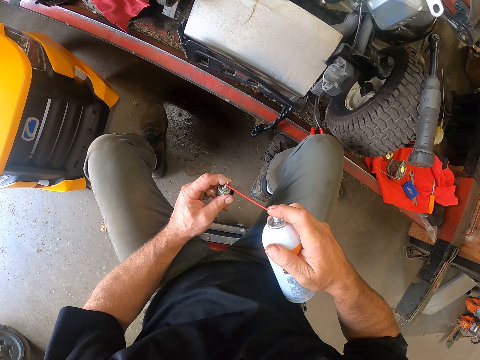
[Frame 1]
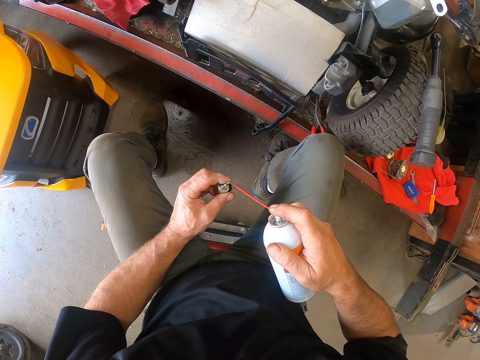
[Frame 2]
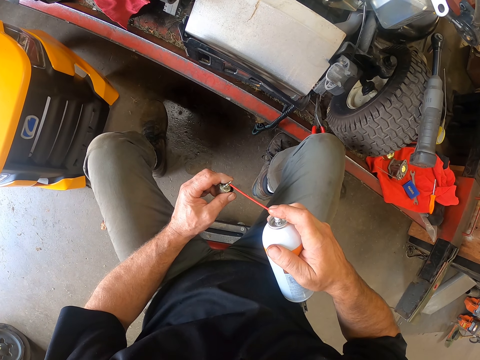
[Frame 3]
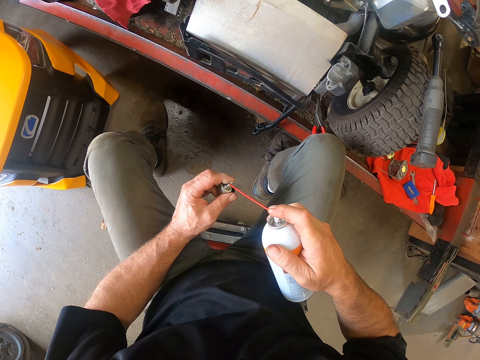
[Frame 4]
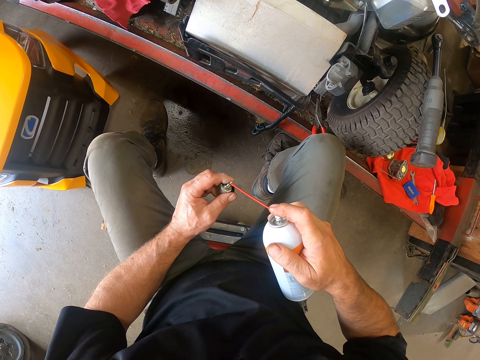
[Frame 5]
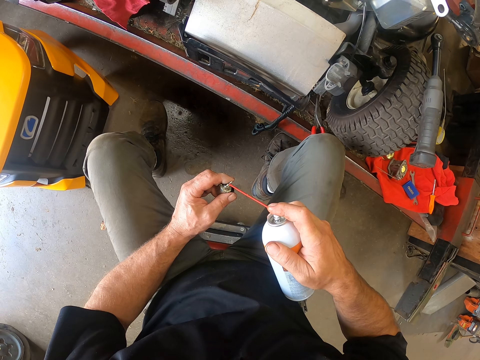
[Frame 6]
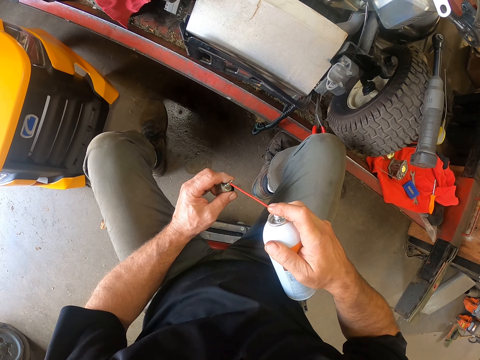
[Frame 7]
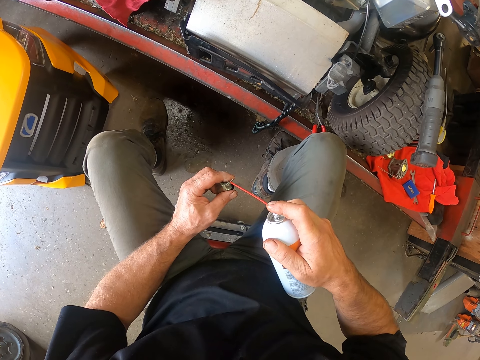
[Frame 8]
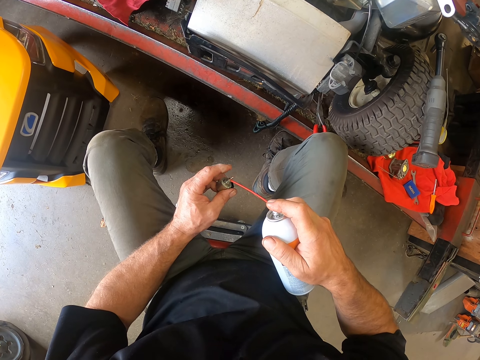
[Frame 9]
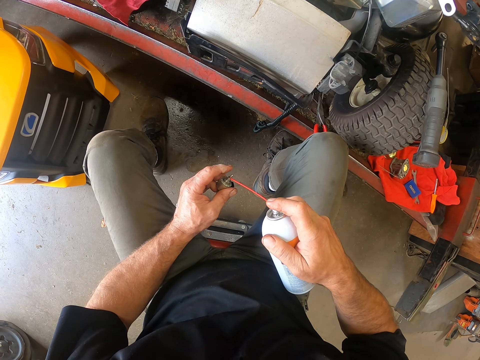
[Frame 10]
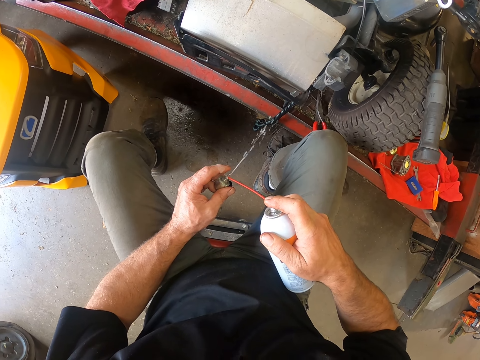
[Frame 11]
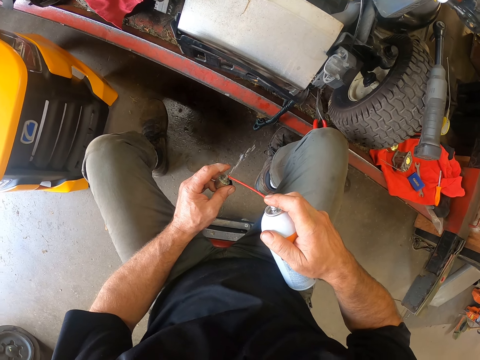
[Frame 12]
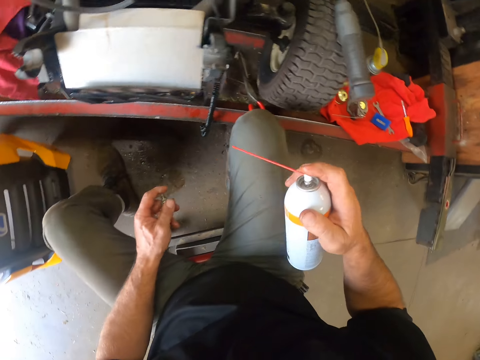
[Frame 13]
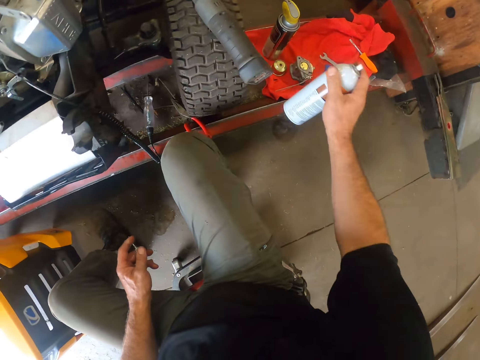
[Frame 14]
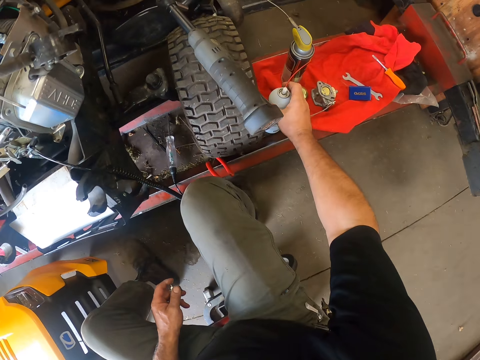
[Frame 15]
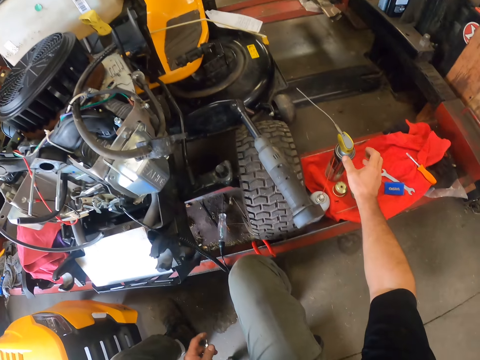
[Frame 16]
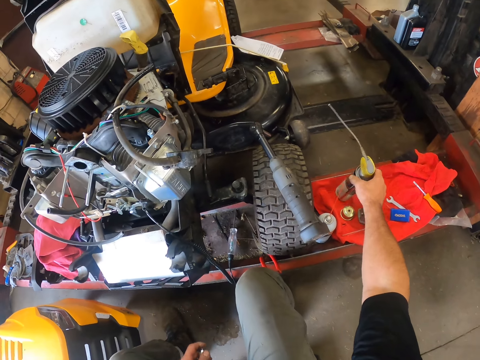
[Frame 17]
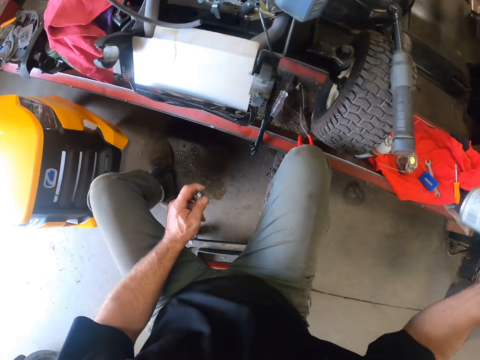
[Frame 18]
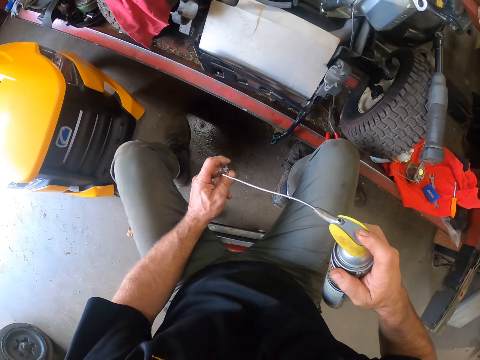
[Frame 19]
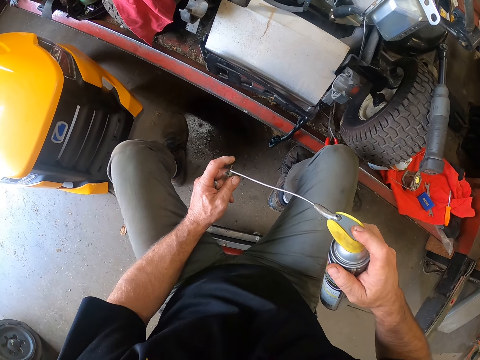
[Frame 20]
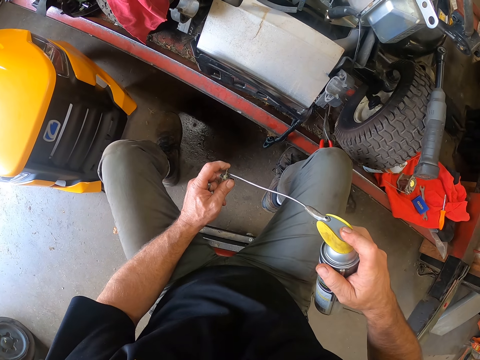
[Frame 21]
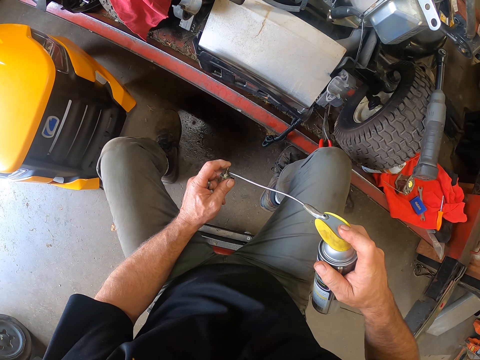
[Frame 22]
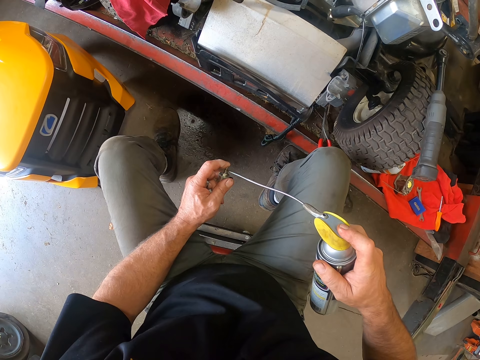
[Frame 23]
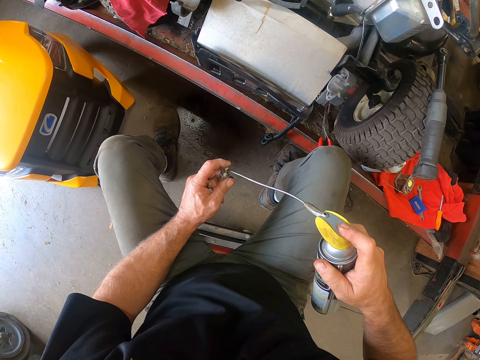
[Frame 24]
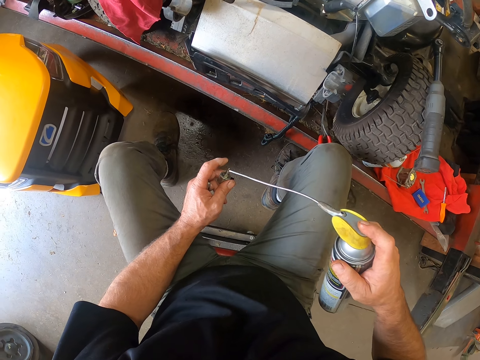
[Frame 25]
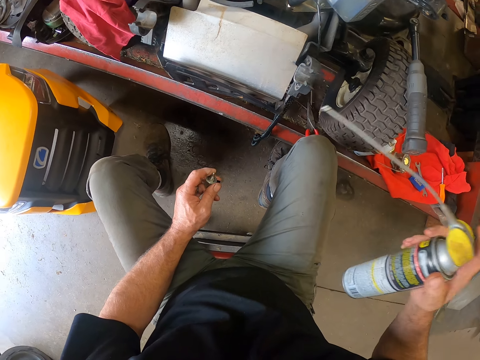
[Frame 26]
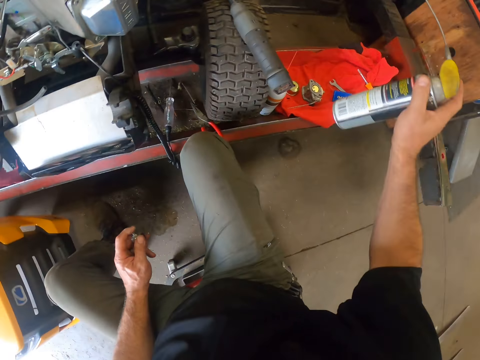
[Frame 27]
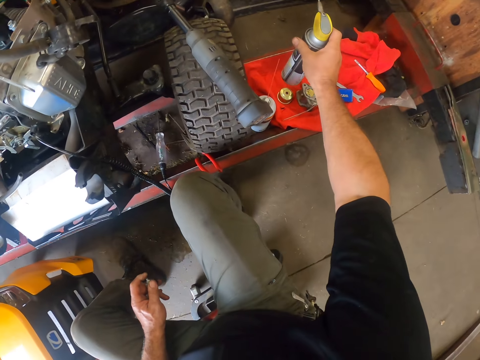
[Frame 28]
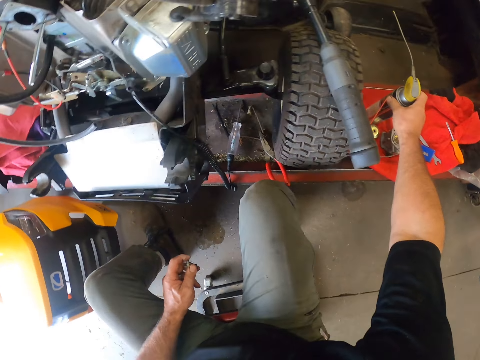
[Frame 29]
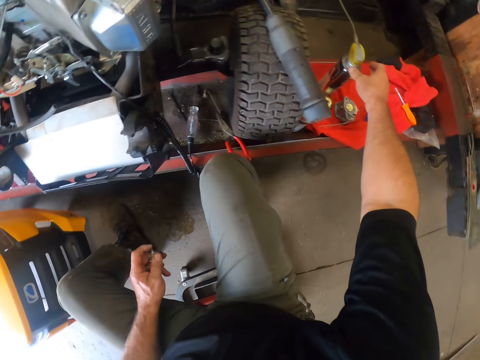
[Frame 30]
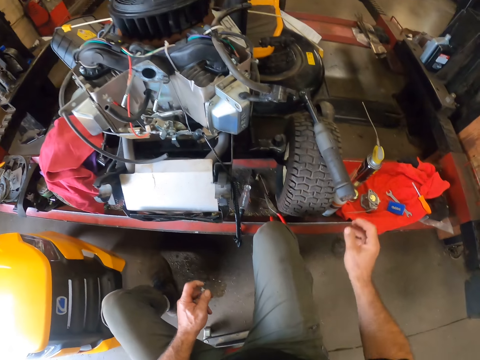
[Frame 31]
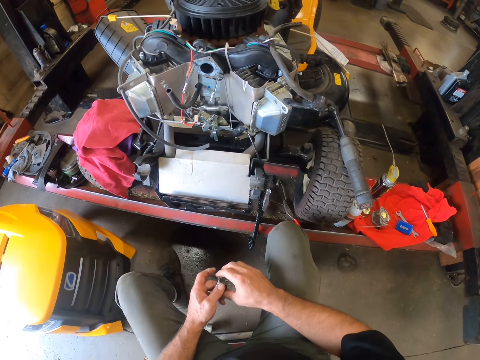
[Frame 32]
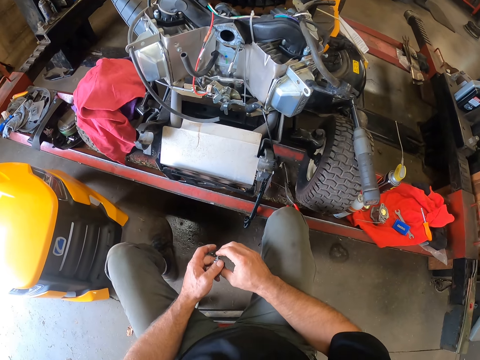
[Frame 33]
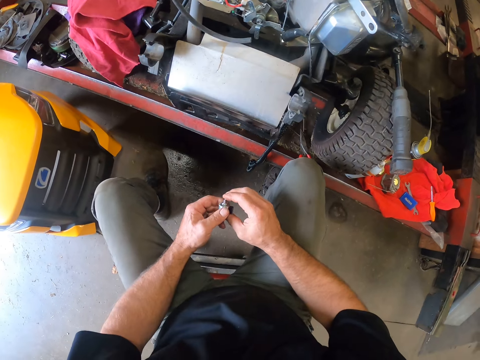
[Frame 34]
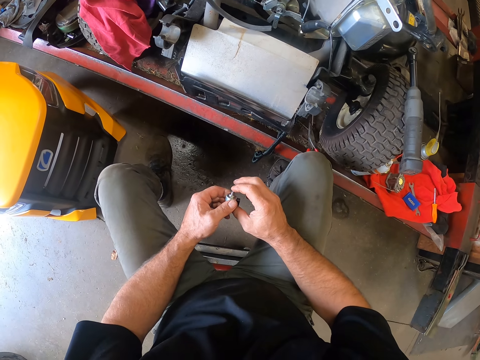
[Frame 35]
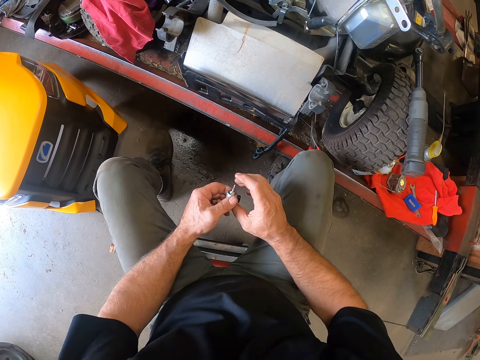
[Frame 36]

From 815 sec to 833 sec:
The camera wearer places the lubricant spray can on the car lift. He picks up the second lubricant spray can on the cloth with his right hand. He sprays the bottom cover with the spray in his right hand. He drops the spray can on the cloth with his right hand. He feels the switch part with both hands. He clicks on the device in his left hand with his right finger.

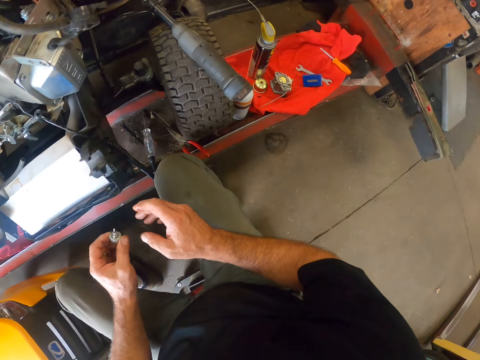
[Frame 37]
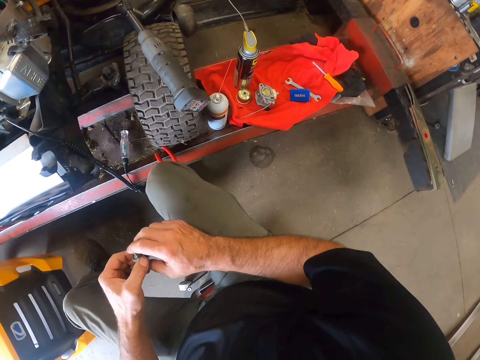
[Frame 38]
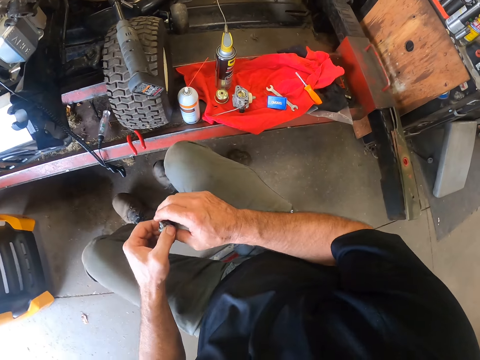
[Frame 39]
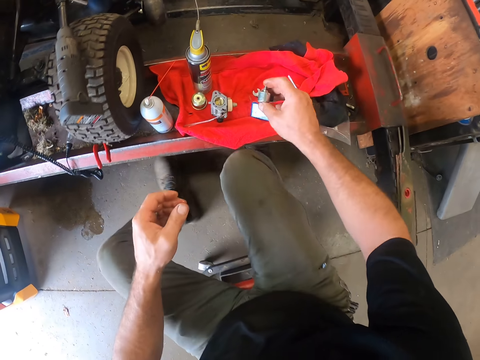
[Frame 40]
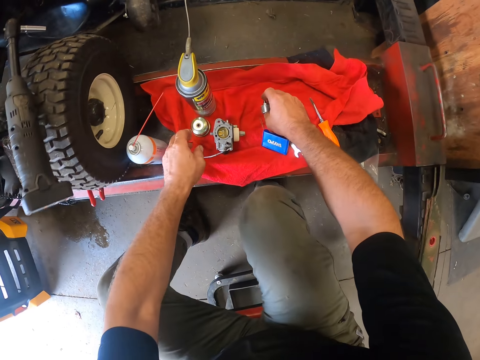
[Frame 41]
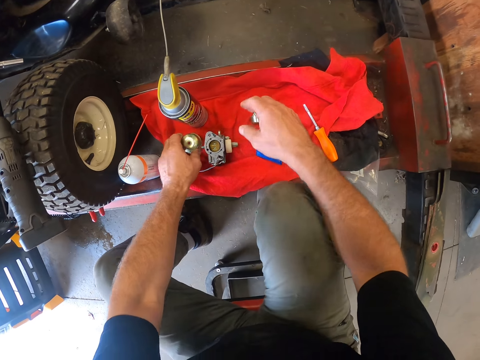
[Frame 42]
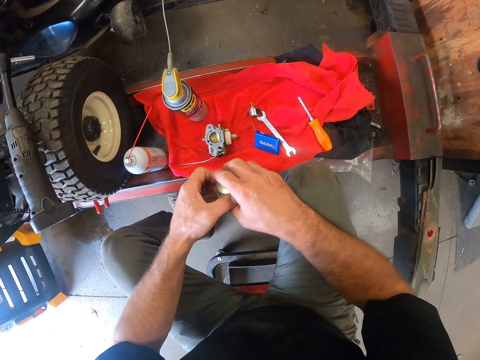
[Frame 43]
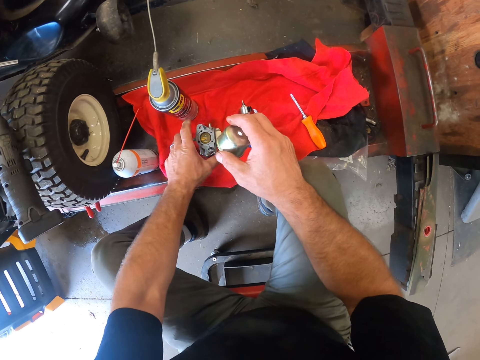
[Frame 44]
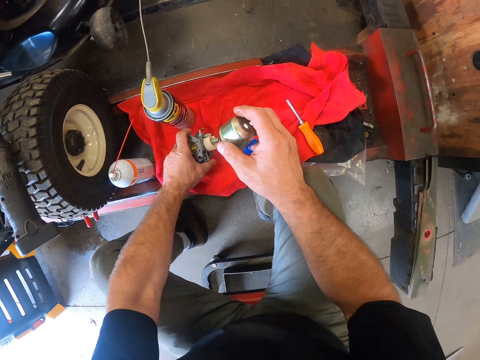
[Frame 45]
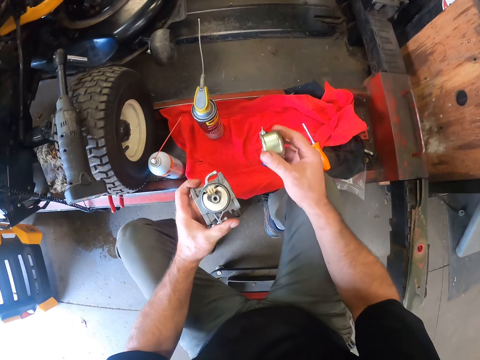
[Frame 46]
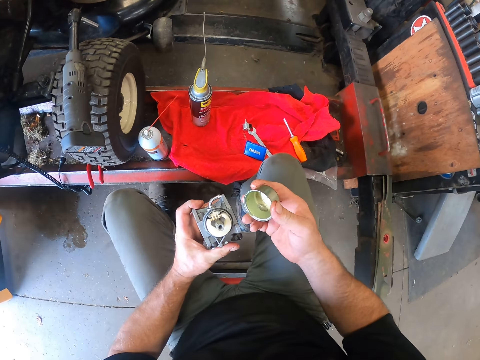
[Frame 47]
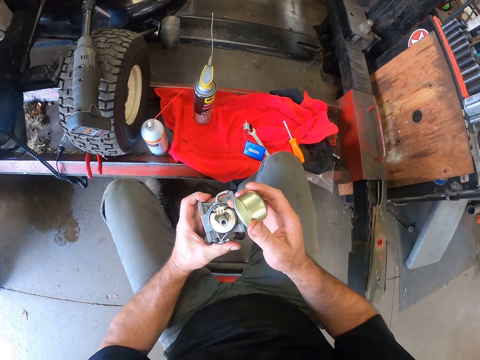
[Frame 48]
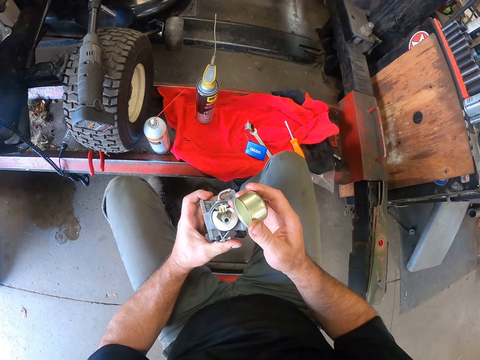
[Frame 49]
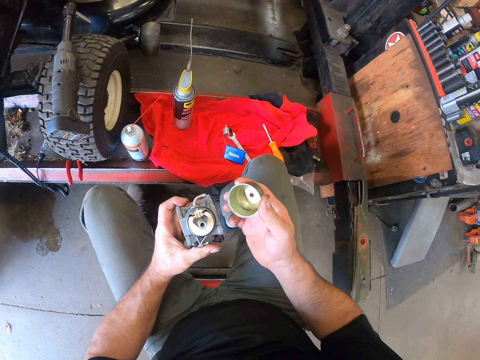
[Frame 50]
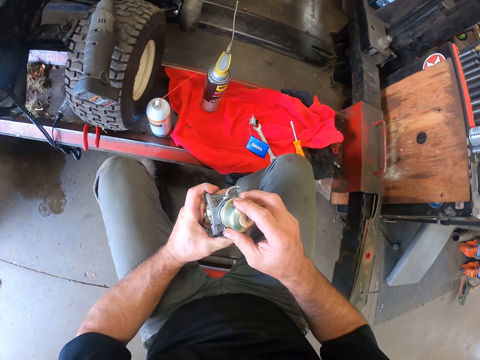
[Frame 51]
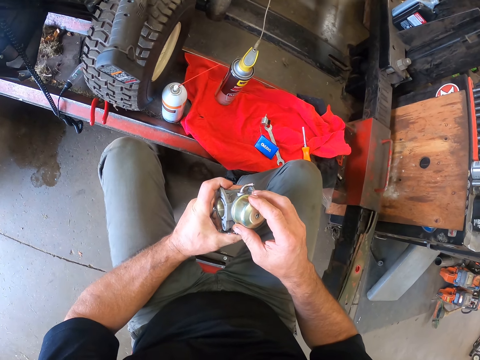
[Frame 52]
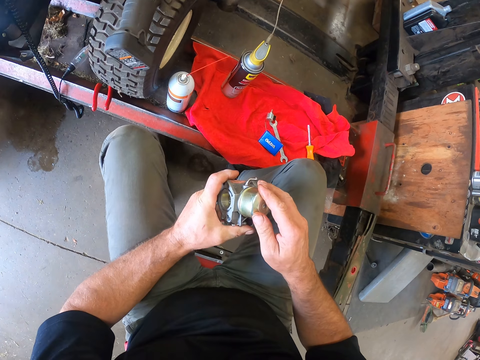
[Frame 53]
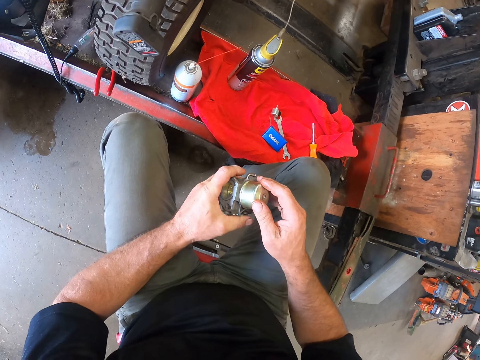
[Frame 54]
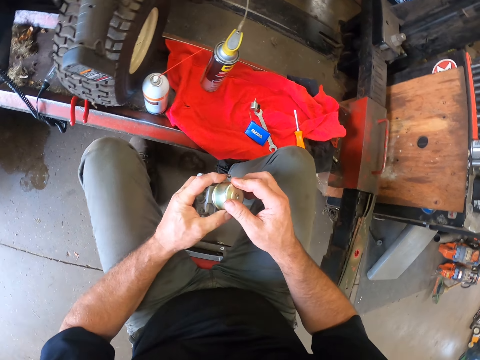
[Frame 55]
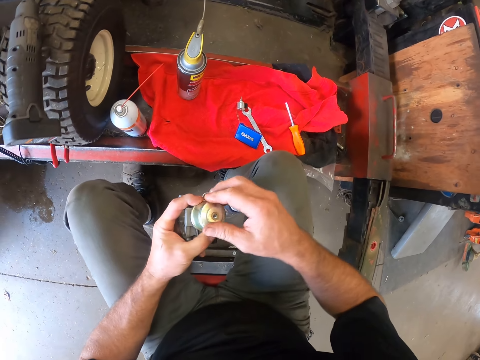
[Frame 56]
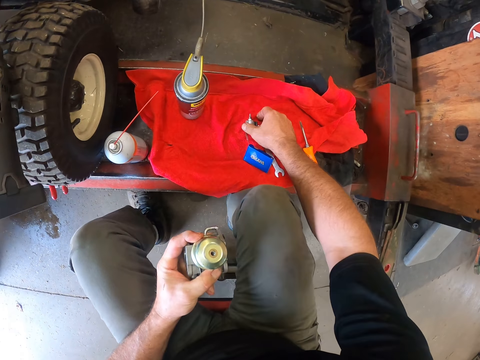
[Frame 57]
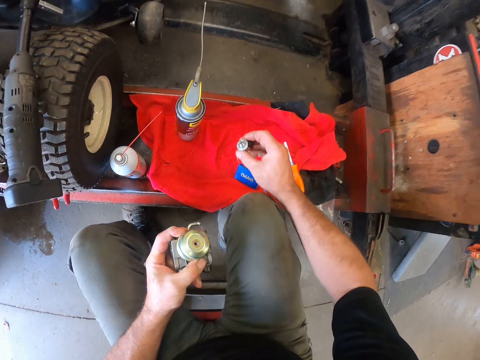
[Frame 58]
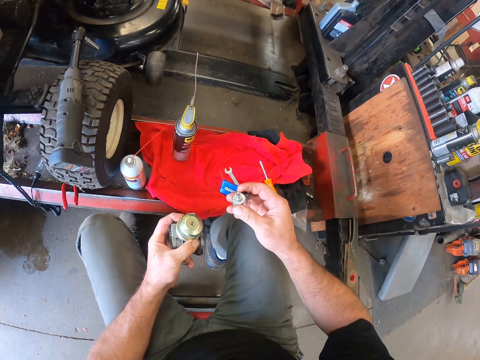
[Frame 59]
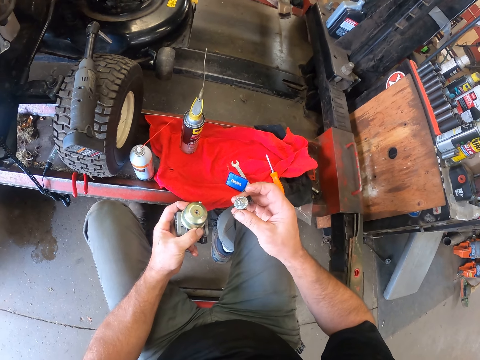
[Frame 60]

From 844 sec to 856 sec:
The camera wearer slides the stool he is seated on to the right side. He drops the device on the cloth with his right hand. He grabs another device on the cloth with his left hand. He passes the device from the left to the right hand. He picks up the mechanism device on the cloth with his left hand. He closes the switch. He attaches the device in his right hand to the device in his left. He takes another switch part. He picks up a cover from the table.
